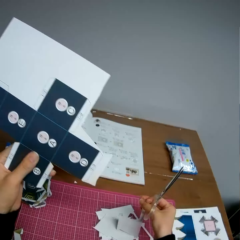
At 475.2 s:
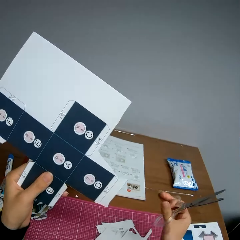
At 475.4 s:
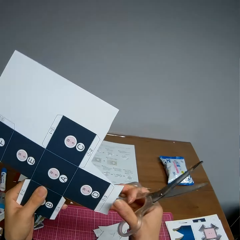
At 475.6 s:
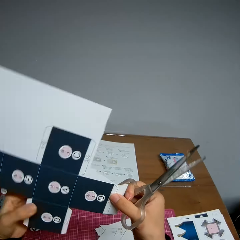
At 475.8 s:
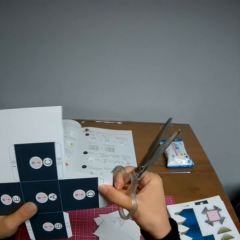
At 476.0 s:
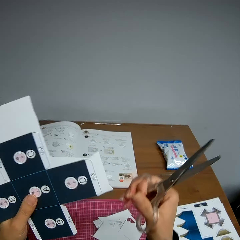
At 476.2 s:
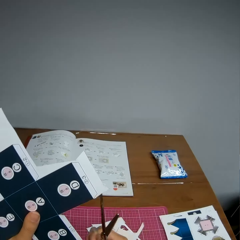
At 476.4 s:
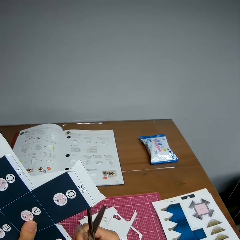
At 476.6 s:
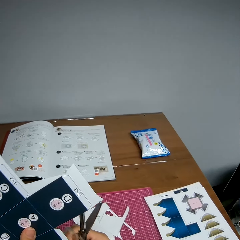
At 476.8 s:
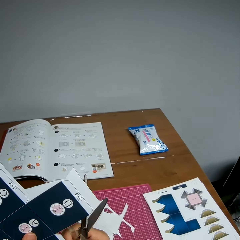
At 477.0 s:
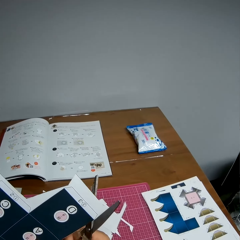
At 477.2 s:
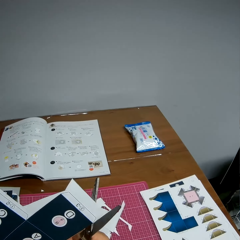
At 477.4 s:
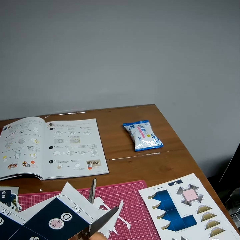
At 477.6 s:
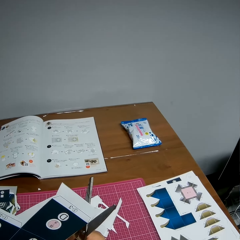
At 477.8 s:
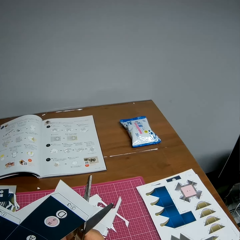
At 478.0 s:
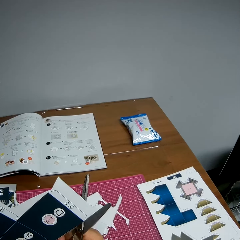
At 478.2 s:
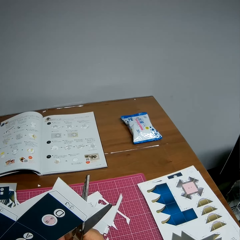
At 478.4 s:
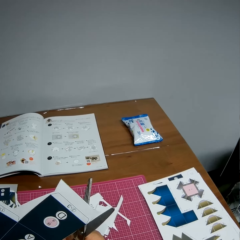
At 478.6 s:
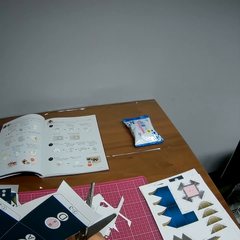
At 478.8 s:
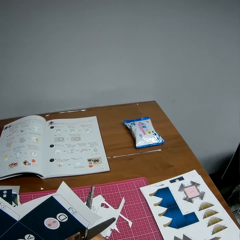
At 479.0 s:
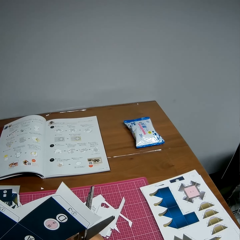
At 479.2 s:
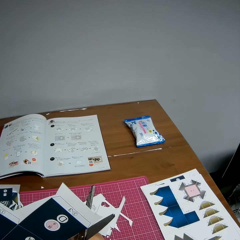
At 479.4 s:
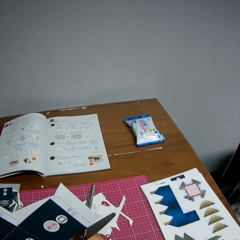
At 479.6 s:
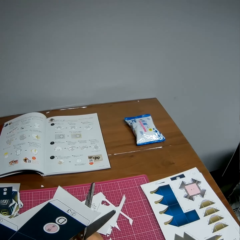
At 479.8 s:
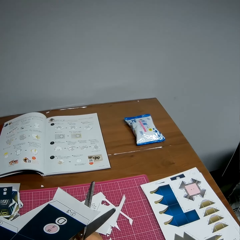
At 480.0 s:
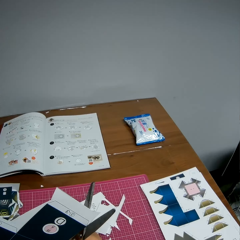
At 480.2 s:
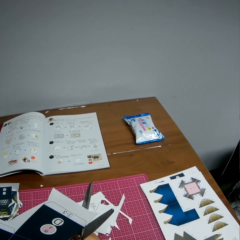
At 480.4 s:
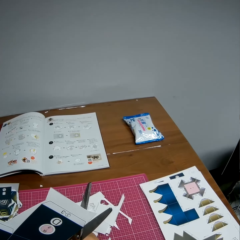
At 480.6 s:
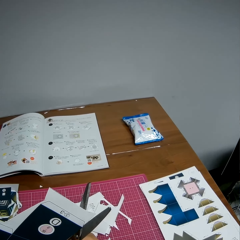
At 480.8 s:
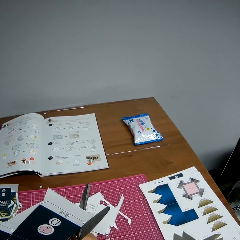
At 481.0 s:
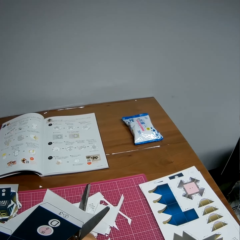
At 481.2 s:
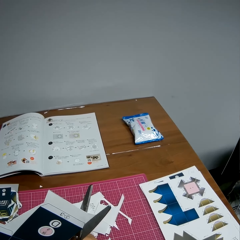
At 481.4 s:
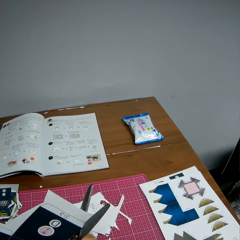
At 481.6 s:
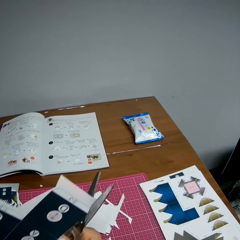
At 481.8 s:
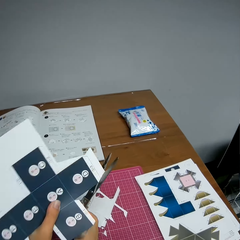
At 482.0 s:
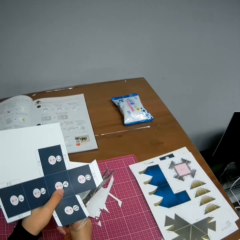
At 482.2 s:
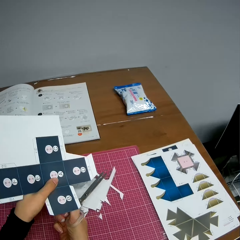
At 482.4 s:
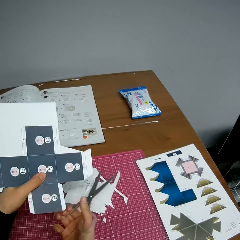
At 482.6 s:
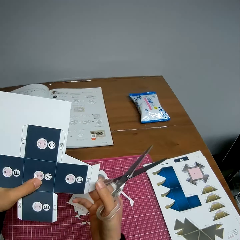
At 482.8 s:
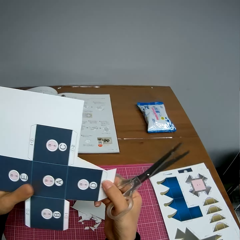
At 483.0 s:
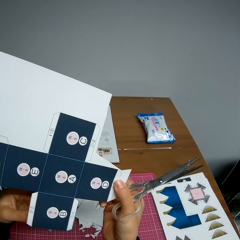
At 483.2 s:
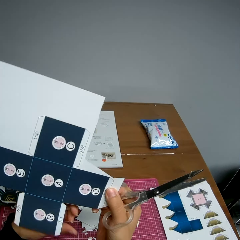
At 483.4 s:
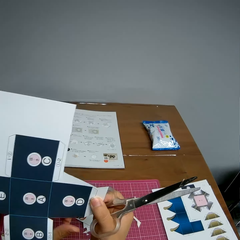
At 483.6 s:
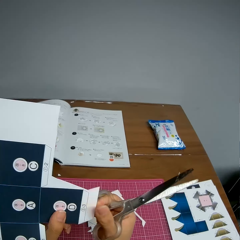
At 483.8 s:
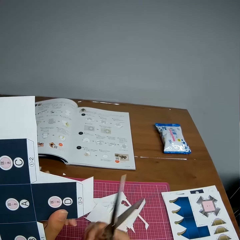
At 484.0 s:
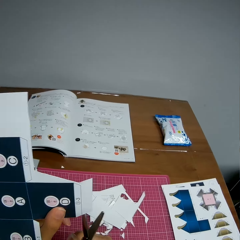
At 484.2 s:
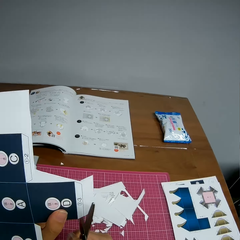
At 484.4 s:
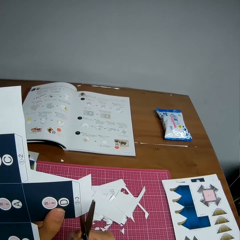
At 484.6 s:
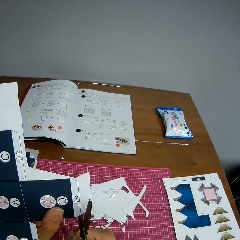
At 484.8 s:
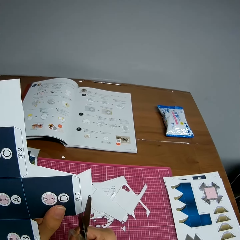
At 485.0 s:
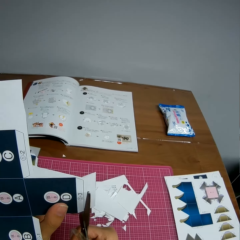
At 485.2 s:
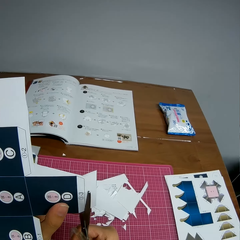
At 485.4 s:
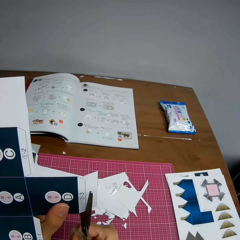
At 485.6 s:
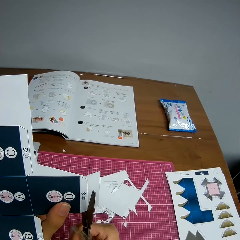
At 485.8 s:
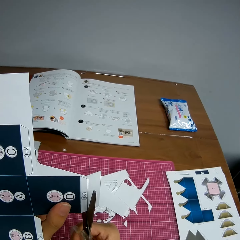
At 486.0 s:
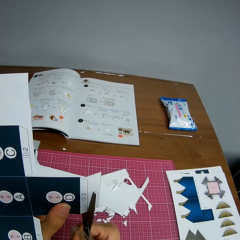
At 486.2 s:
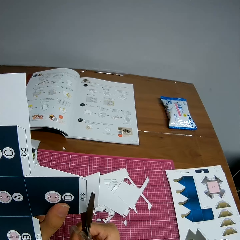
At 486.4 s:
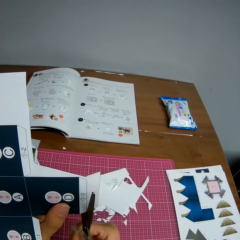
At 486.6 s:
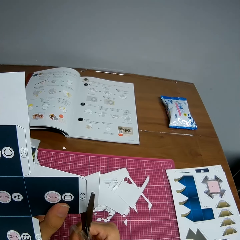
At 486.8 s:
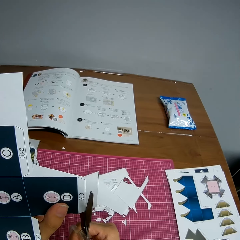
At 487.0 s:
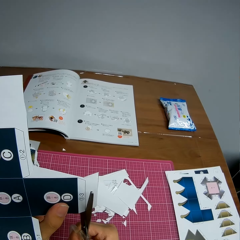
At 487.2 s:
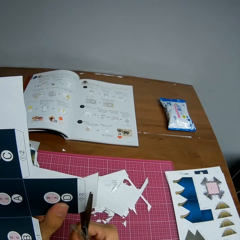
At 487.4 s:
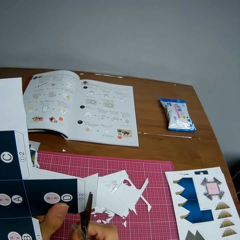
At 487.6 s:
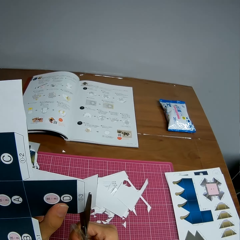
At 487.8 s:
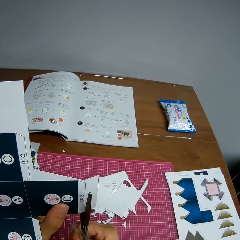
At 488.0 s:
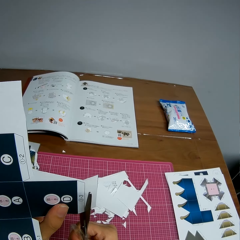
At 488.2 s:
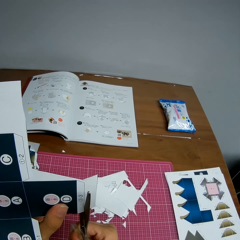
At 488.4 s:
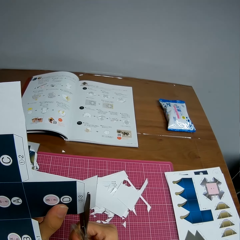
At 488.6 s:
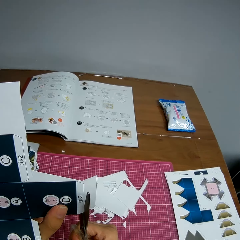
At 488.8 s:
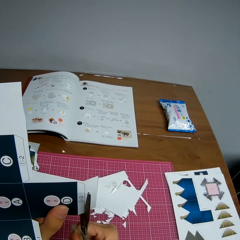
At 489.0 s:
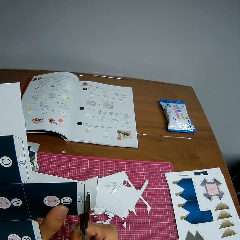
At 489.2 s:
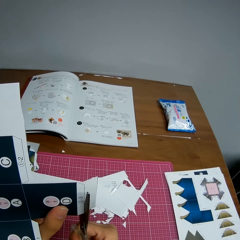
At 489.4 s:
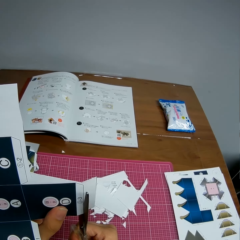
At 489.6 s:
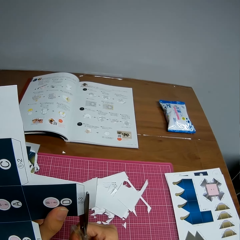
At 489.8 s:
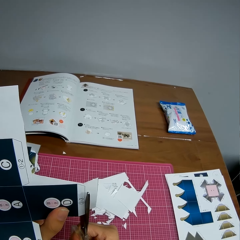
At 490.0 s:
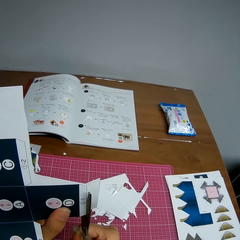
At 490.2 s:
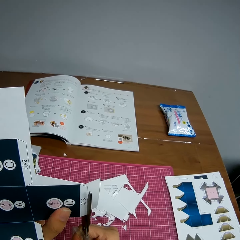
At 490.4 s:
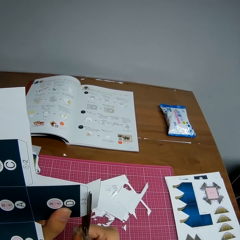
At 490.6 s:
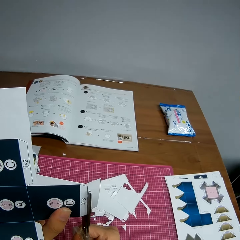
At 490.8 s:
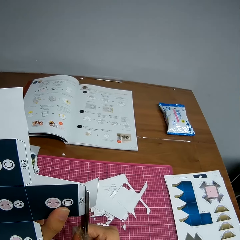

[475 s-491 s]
The camera wearer puts down the paper piece. She holds the paper model, rotates the paper model and adjusts the paper in her hands. She continues cutting the paper with the scissors. She drops a piece of the paper on the table. She adjusts the paper in her hands. She continues cutting the paper with the scissors.

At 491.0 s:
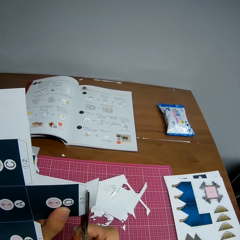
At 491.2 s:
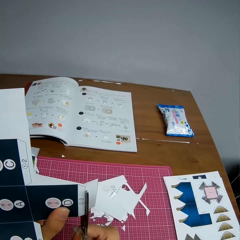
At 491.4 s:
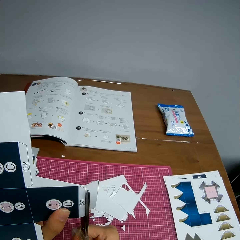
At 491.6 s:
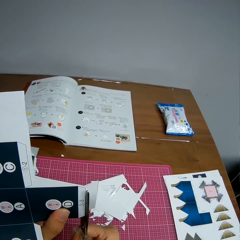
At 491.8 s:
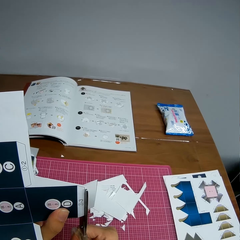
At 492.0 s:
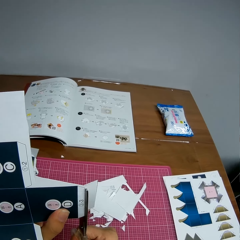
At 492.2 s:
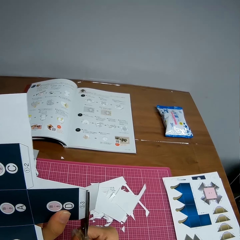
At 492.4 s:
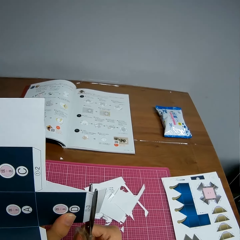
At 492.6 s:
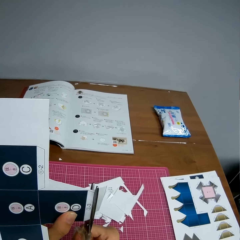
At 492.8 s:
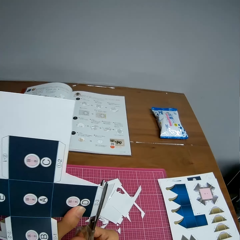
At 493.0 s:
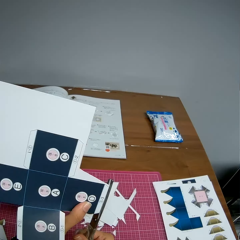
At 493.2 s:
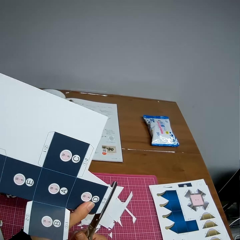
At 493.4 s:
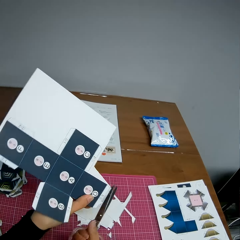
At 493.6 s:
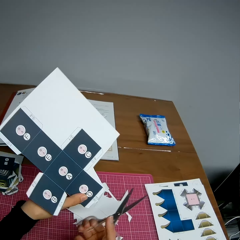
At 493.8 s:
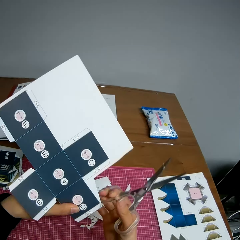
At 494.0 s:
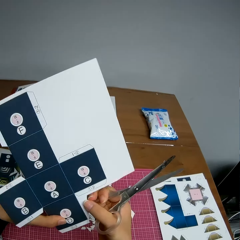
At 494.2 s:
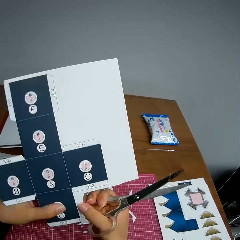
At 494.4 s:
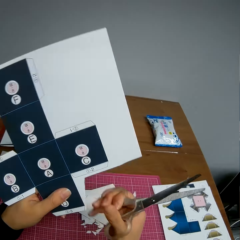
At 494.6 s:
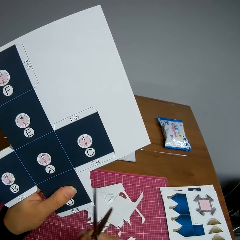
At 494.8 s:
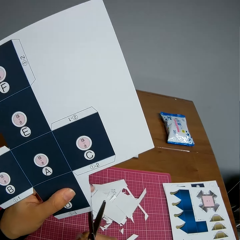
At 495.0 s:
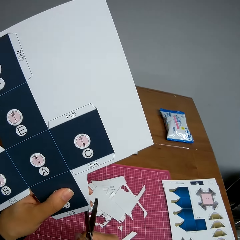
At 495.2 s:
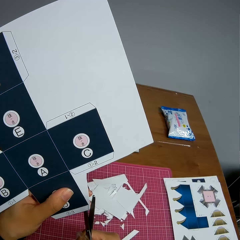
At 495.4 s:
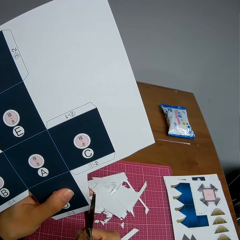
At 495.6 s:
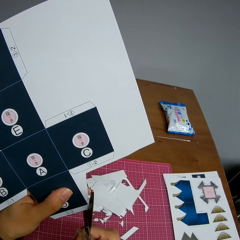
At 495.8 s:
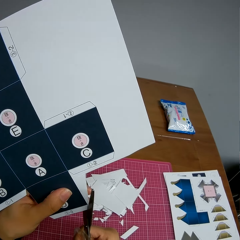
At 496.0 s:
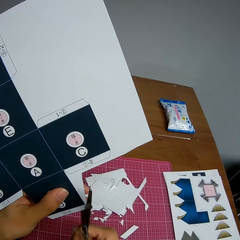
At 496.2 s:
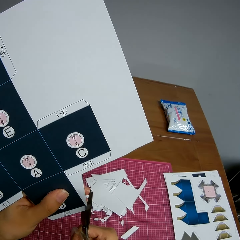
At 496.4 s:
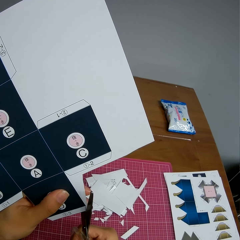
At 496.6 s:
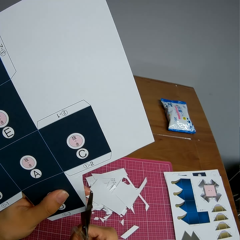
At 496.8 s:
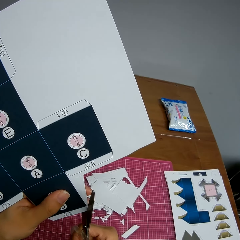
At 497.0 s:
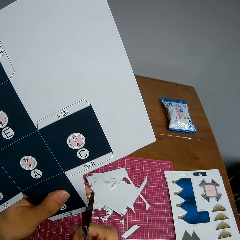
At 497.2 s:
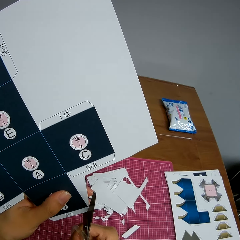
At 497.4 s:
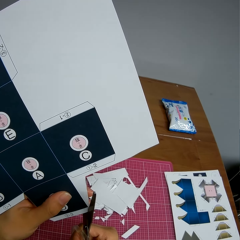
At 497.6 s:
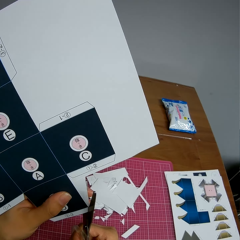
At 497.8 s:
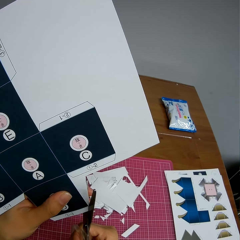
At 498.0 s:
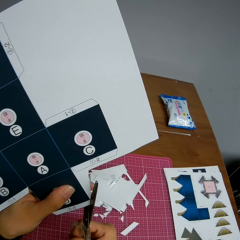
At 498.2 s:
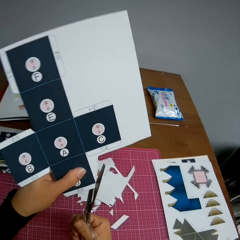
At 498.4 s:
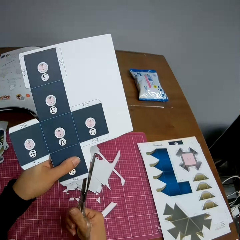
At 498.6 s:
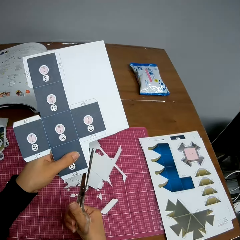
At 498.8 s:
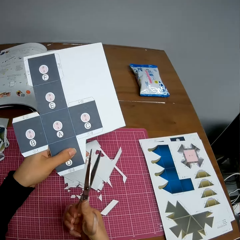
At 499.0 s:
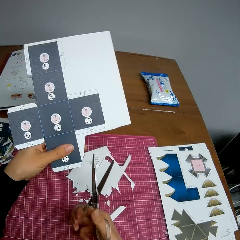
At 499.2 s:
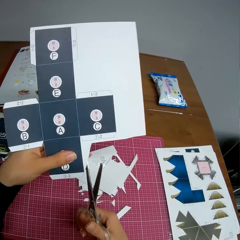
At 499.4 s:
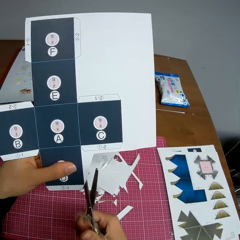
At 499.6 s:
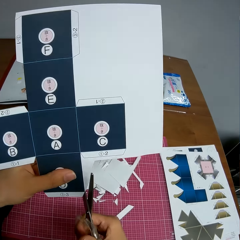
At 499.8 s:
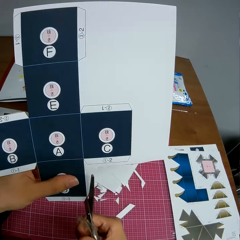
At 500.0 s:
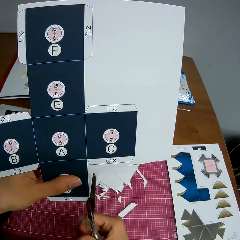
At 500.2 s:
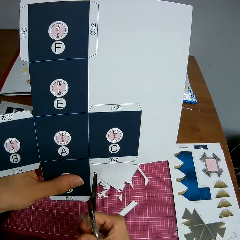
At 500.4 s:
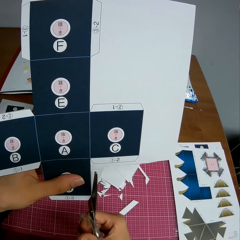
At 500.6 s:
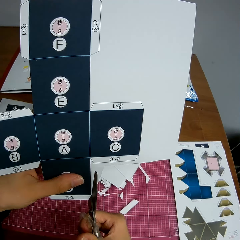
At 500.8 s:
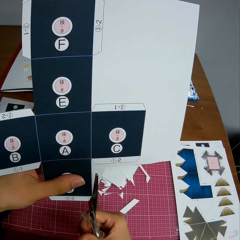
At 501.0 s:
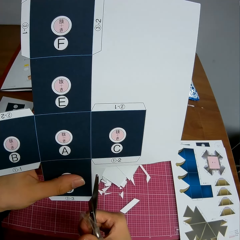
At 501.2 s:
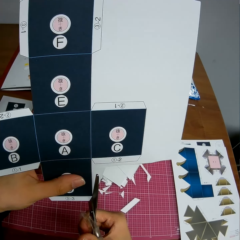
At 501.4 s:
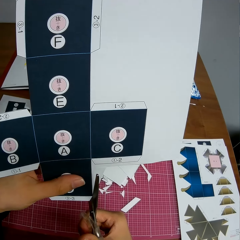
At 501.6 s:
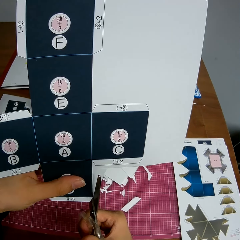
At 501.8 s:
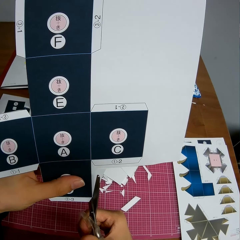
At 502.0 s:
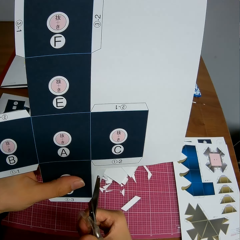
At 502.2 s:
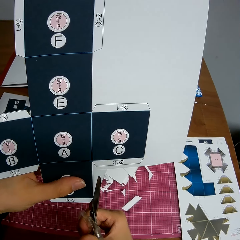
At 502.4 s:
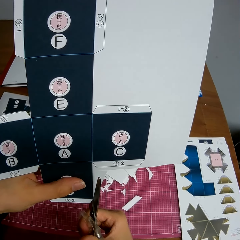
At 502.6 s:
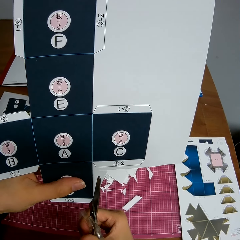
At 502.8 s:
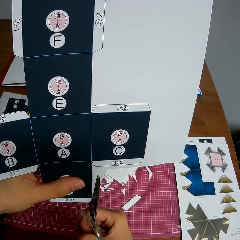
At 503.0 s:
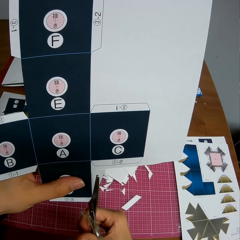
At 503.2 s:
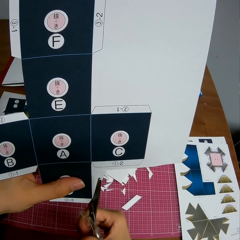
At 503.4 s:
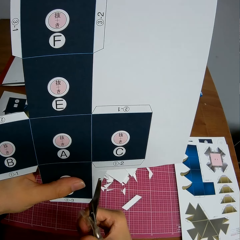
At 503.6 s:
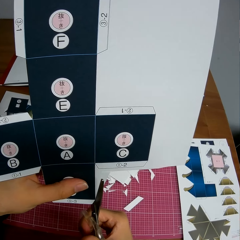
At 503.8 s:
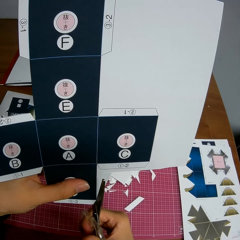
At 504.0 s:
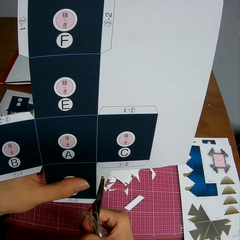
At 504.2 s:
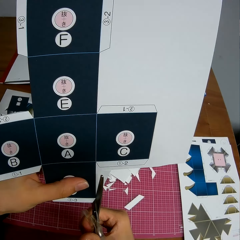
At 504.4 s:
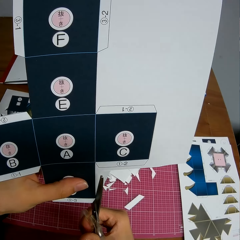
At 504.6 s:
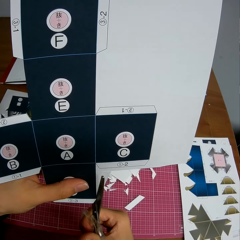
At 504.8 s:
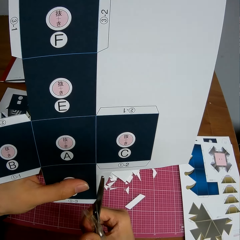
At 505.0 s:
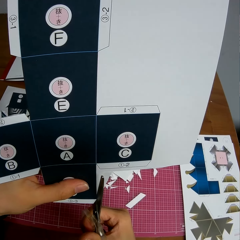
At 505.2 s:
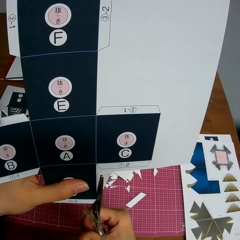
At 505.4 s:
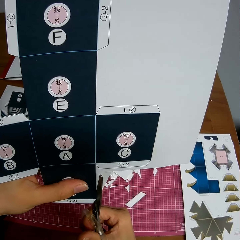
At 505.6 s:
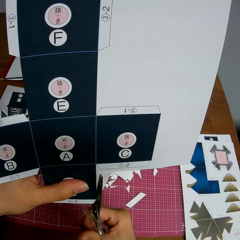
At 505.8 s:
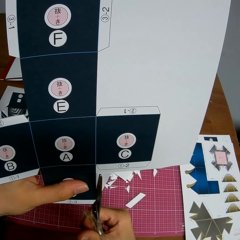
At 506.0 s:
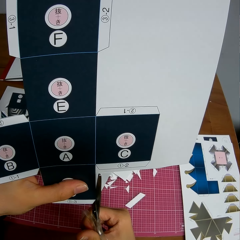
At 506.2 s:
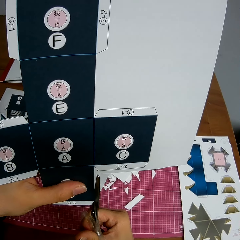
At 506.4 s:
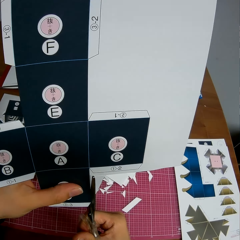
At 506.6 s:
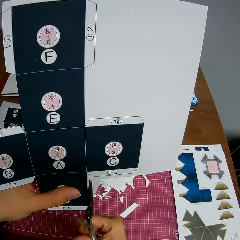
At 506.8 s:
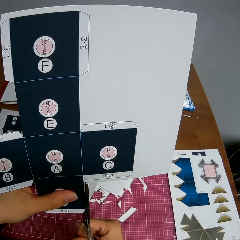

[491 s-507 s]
The camera wearer drops the cut piece on the cutting mat. They rotate the paper model. They continue cutting the paper with the scissors. They drop the cut piece on the cutting mat. They cut the paper model using scissors.
